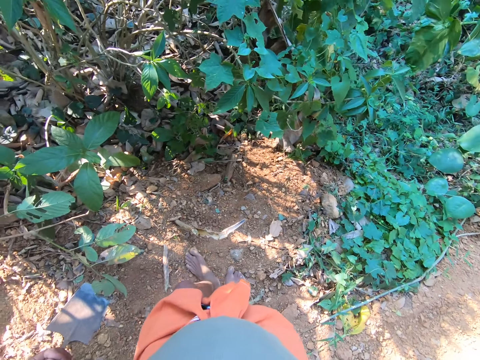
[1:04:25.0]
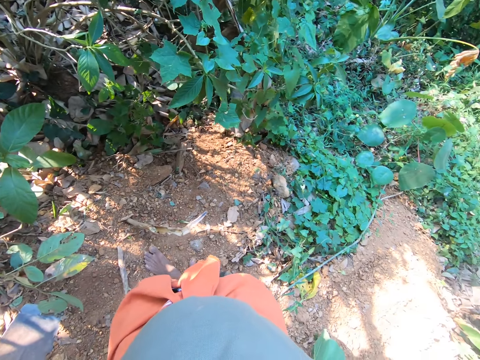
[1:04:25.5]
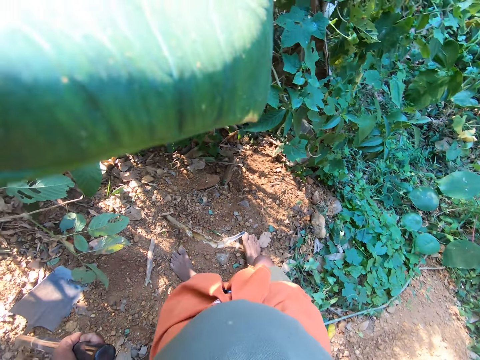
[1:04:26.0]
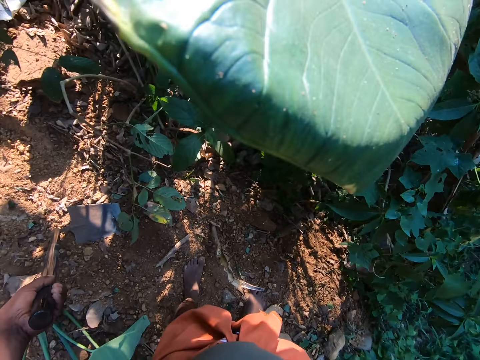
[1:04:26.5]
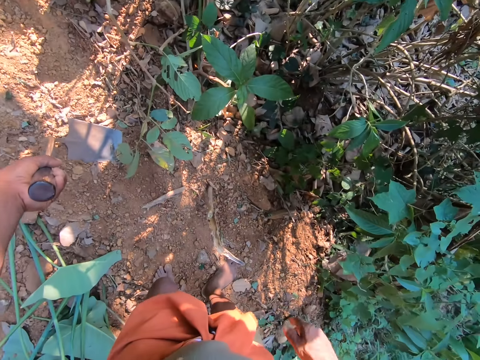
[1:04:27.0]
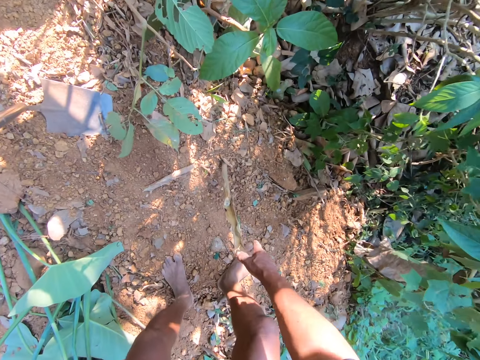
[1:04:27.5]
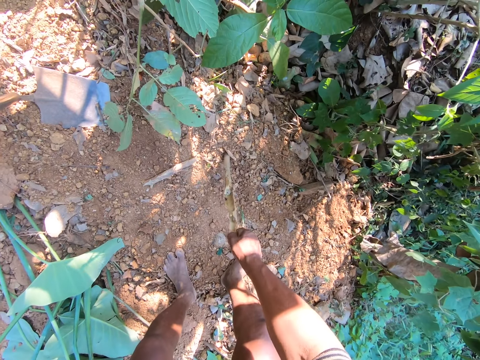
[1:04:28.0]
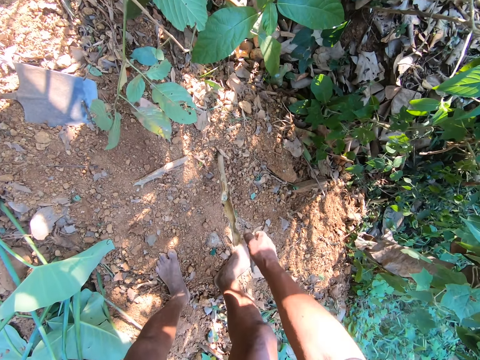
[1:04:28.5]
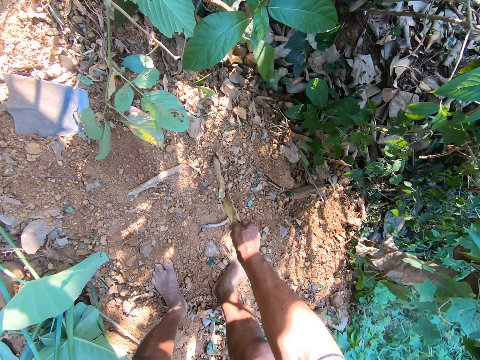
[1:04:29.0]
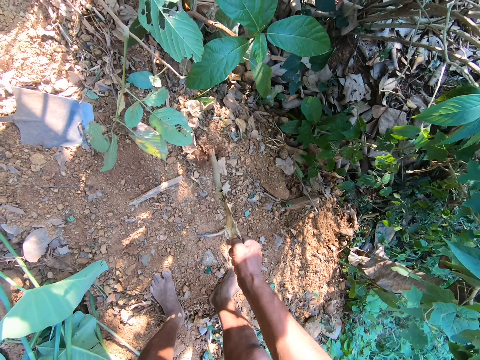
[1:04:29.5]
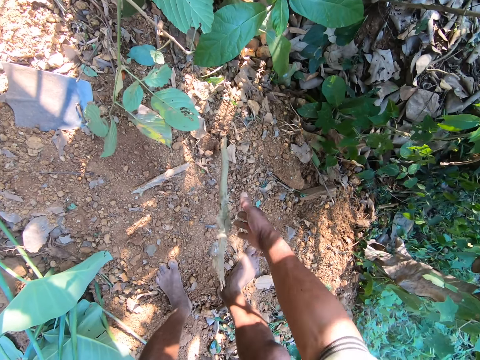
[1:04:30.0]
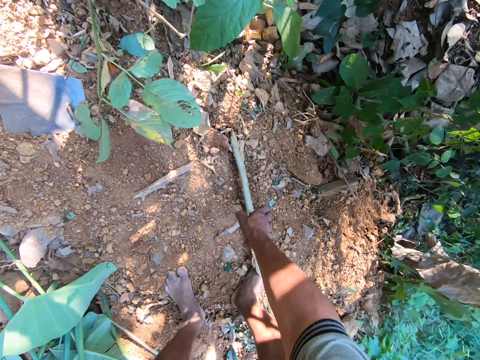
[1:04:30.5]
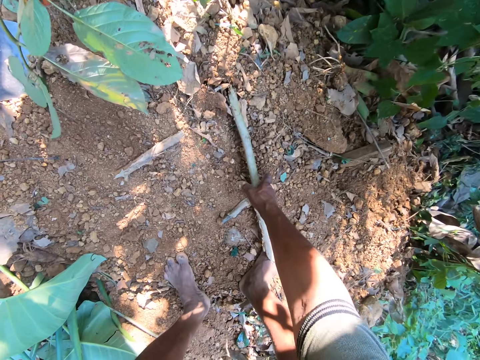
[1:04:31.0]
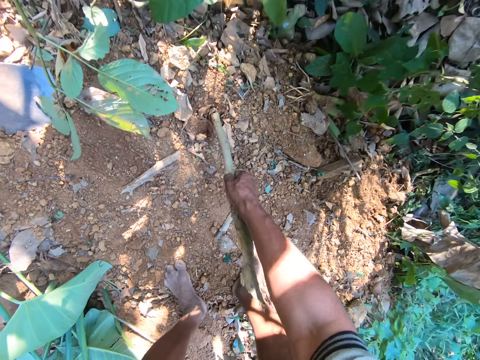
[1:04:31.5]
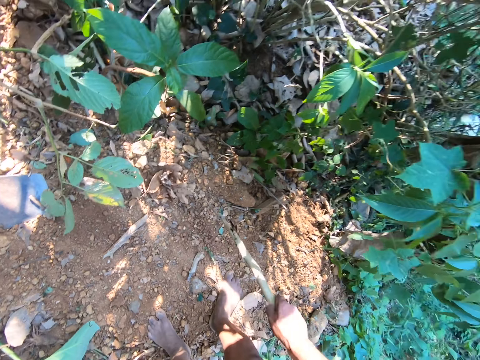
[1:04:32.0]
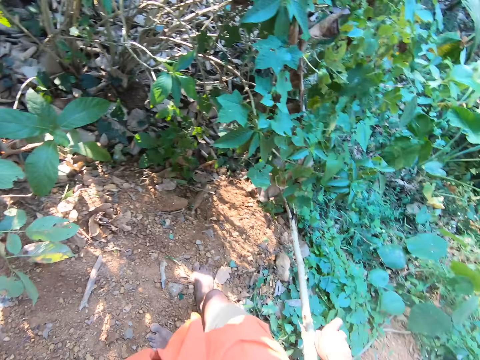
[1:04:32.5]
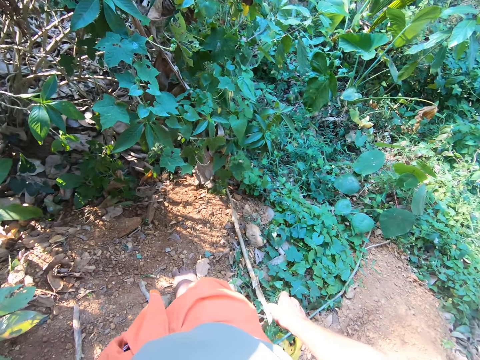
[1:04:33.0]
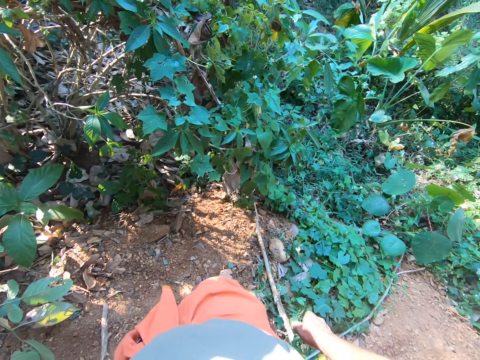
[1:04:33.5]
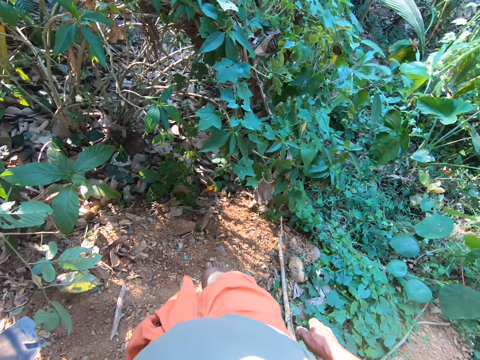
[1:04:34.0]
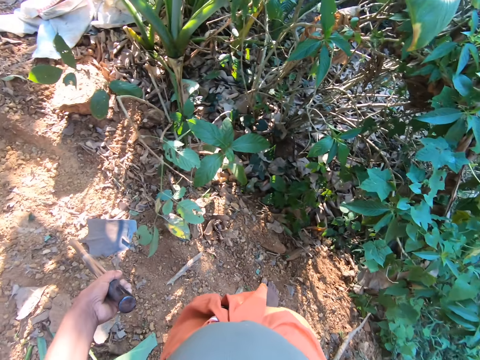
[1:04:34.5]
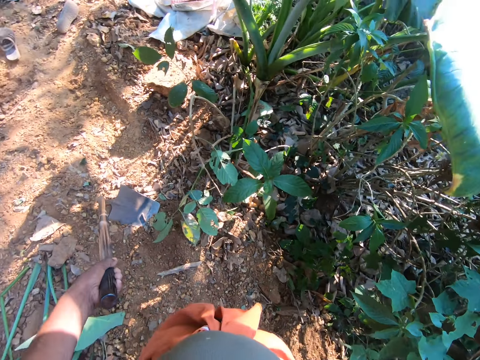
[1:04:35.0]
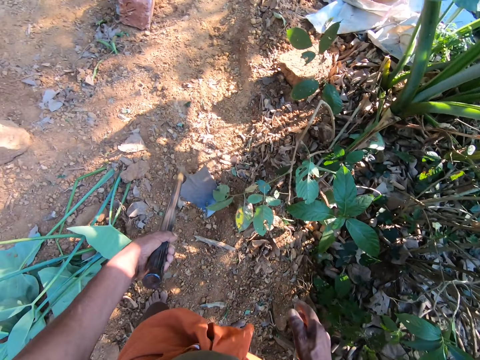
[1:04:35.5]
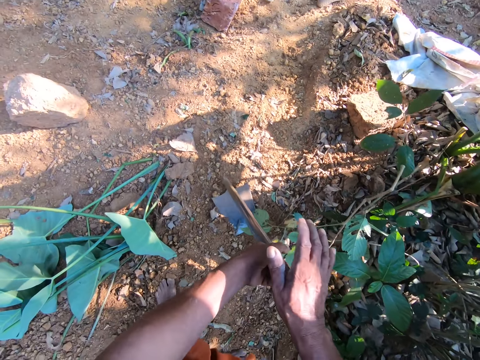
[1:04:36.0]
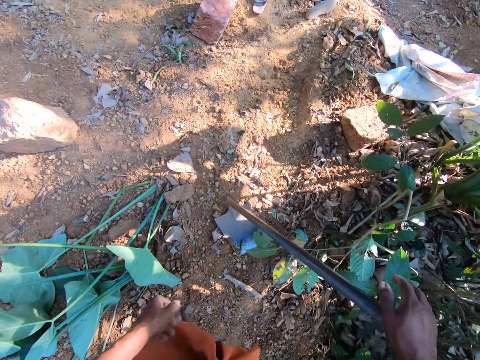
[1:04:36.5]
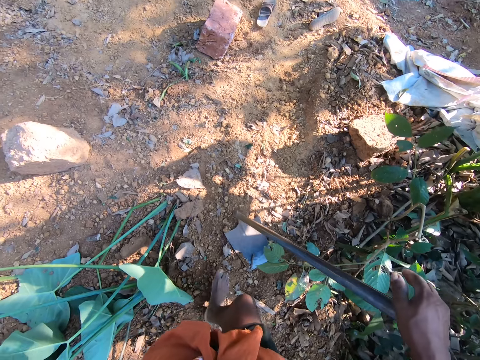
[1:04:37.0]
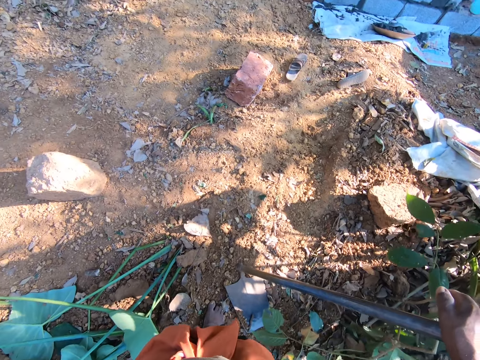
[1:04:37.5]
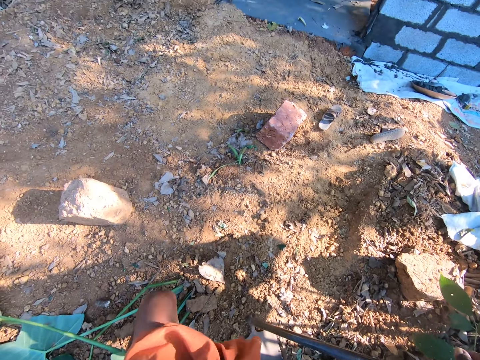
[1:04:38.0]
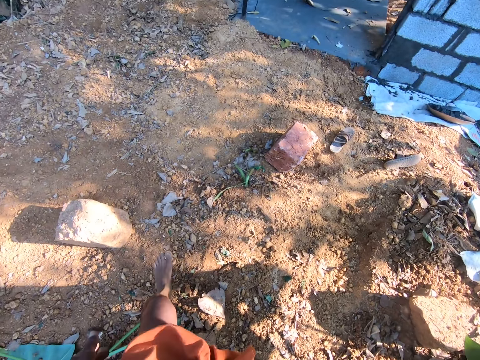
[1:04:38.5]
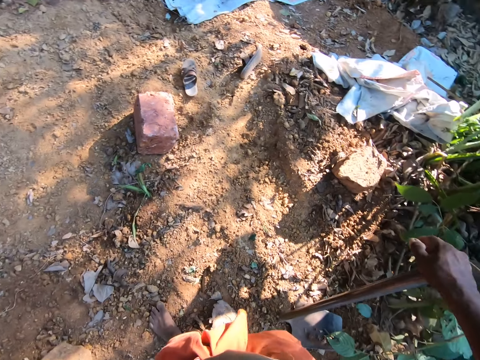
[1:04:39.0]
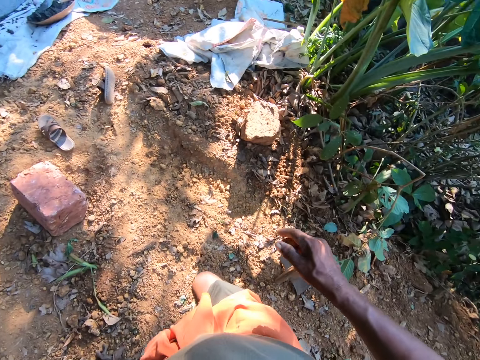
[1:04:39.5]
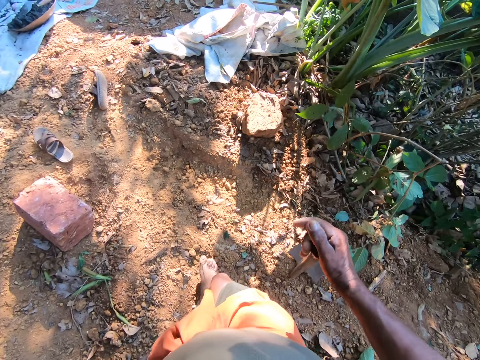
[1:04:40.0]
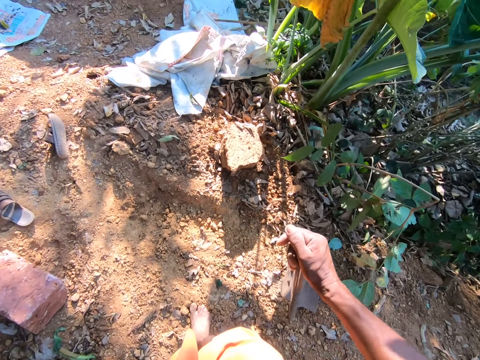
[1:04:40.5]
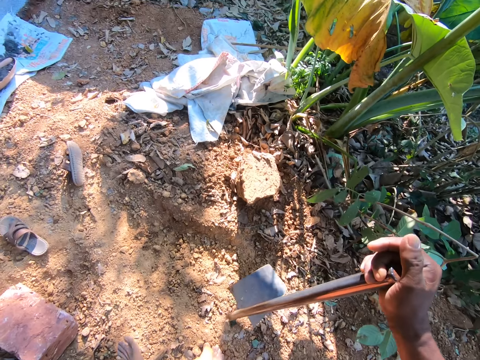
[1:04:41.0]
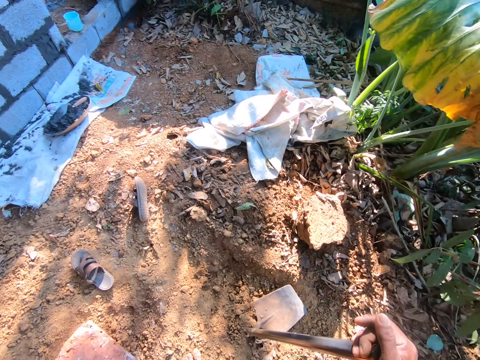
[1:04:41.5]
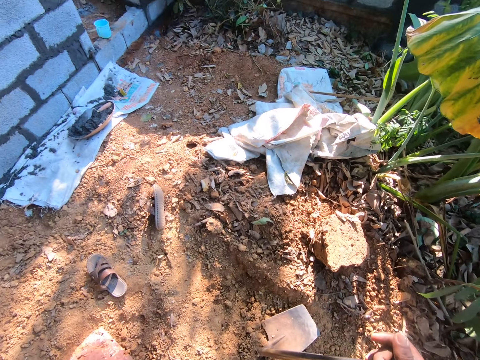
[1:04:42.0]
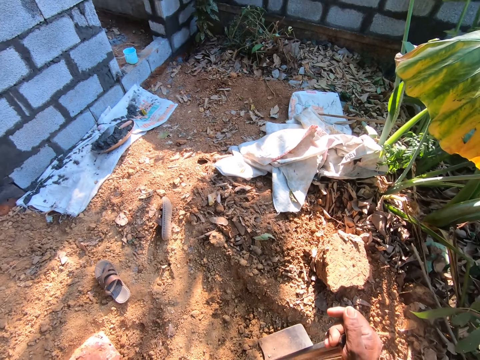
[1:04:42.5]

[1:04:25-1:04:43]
The camera wearer pulls out a stick or dried plant from the ground with his right hand. He pulls the dried plant again. He pulls the dried plant from the ground. He throws the stick on the floor with his right hand. He places the right hand on the hoe handle. He walks. He moves the hoe on the ground. He hits the hoe in his left hand on the ground.

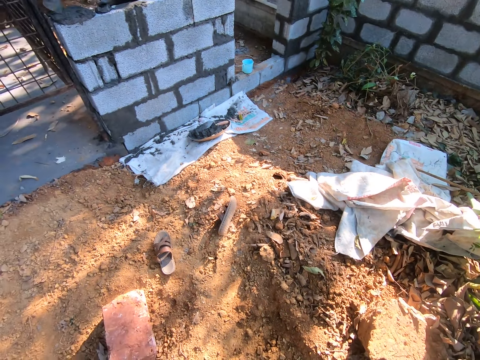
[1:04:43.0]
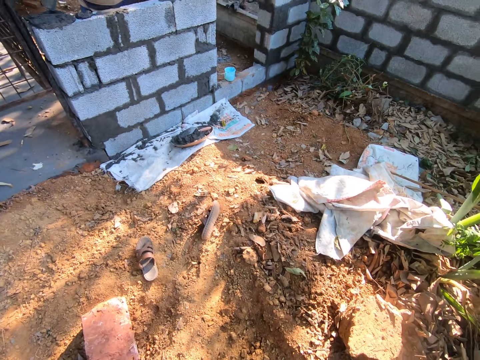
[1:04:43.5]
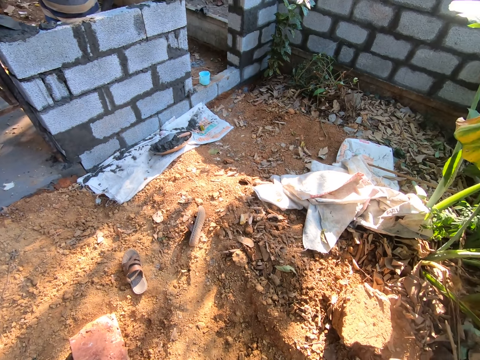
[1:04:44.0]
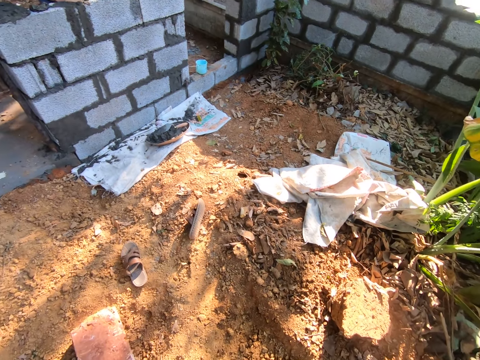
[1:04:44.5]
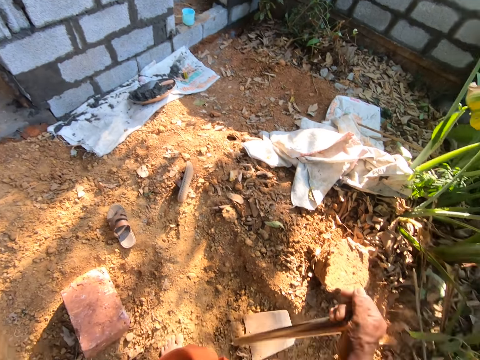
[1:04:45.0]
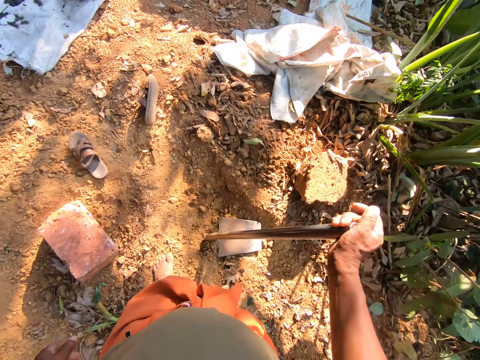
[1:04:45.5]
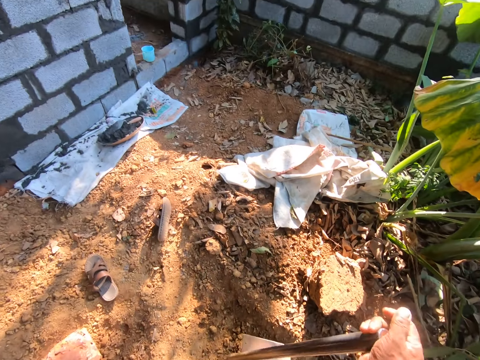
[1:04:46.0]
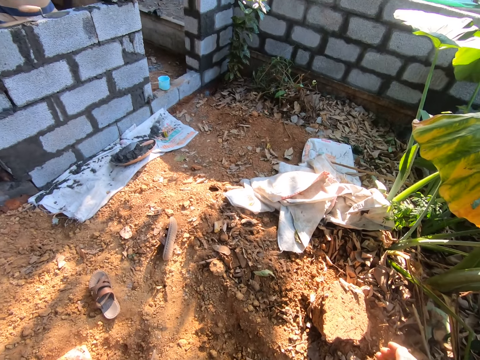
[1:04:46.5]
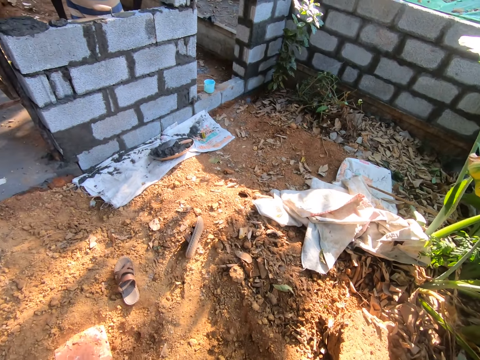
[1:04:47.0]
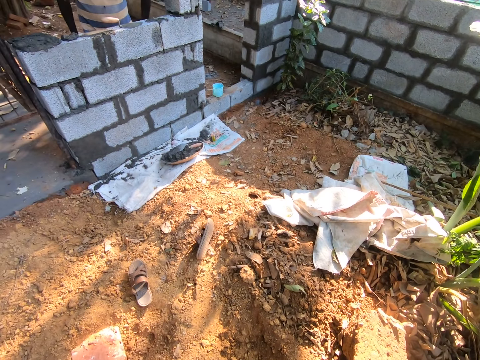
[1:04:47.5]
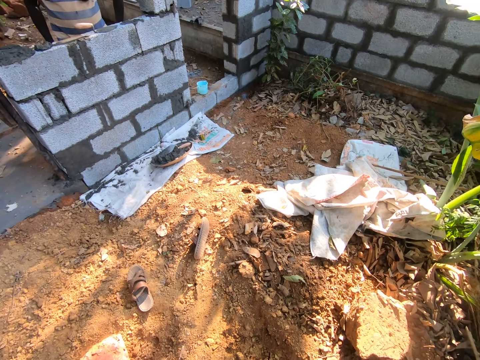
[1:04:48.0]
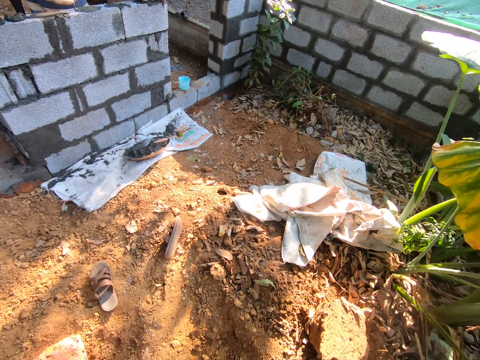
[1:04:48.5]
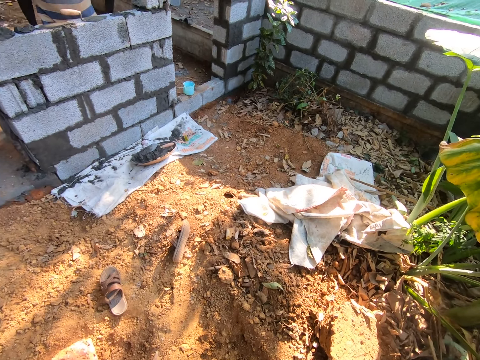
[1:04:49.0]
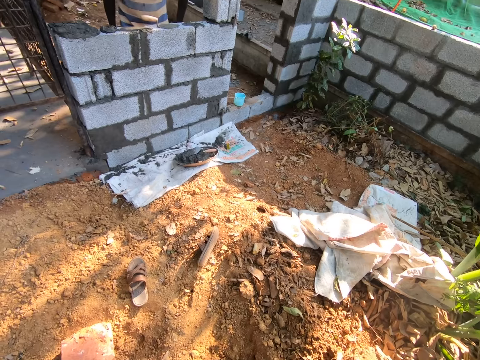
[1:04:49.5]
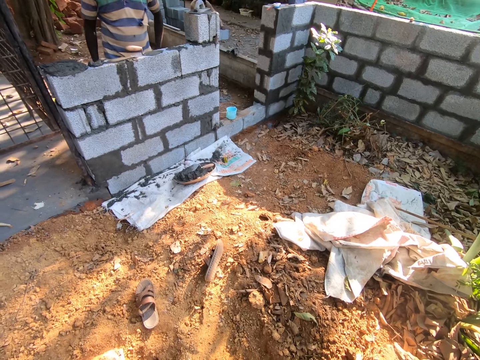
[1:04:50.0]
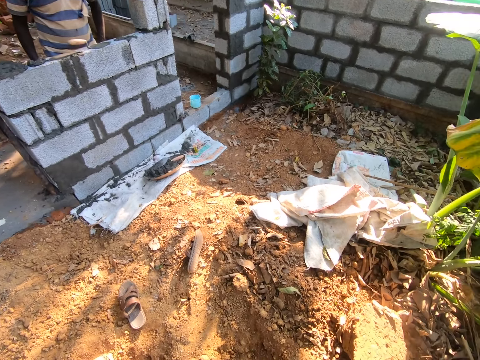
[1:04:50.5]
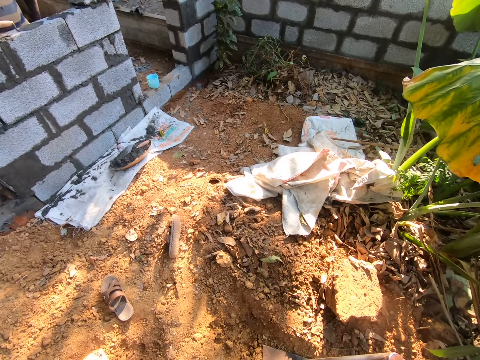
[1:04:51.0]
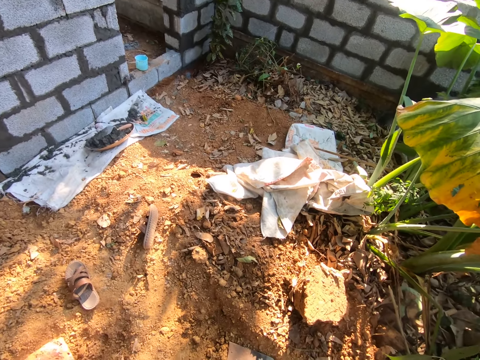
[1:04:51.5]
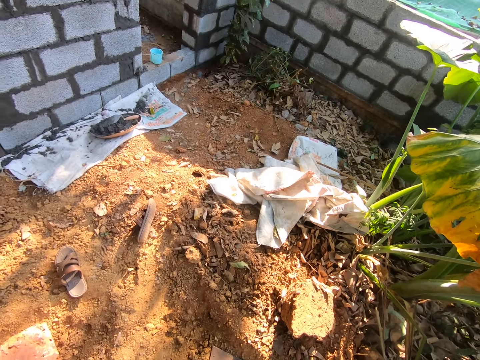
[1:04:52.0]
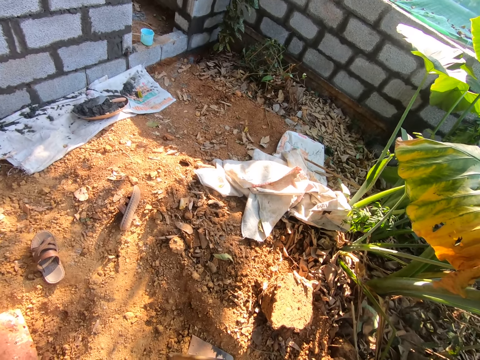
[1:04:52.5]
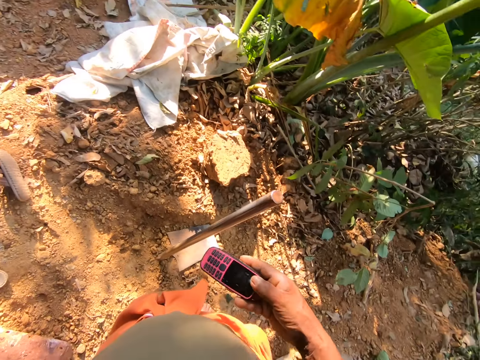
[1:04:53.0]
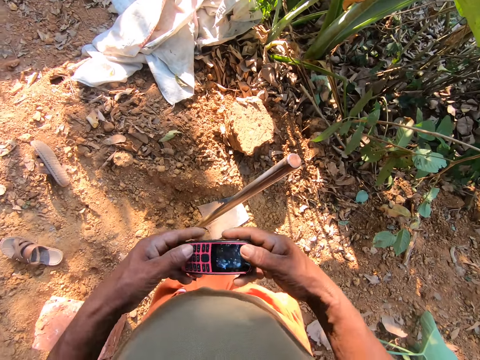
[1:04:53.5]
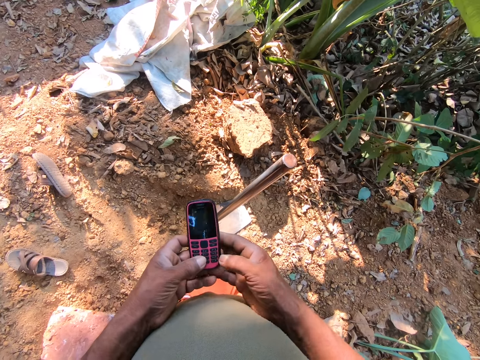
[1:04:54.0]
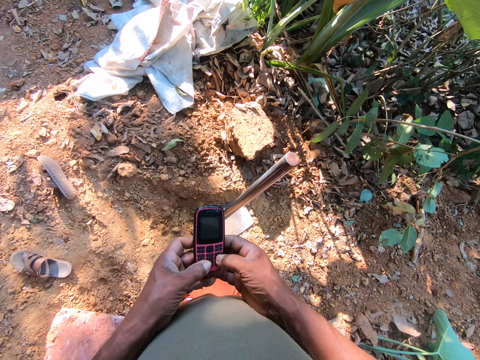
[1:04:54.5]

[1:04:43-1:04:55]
The man holds a hand trowel with his right hand. The camera wearer hits the hoe in his left hand on the ground. He converses with the man. He holds a phone. He operates the phone with his hands. He dials the button of the phone.
